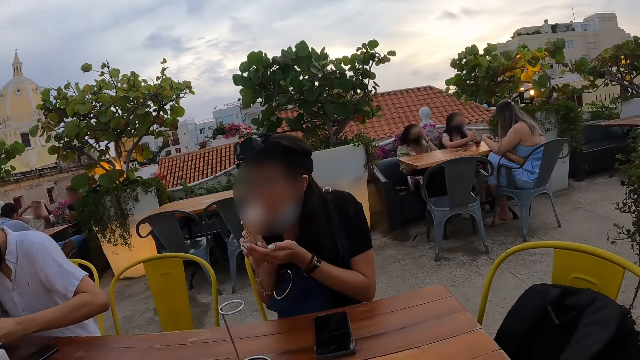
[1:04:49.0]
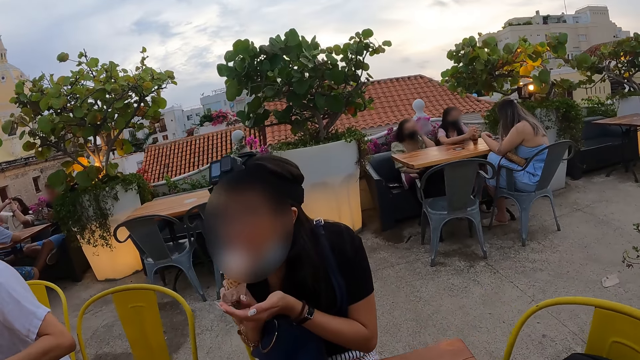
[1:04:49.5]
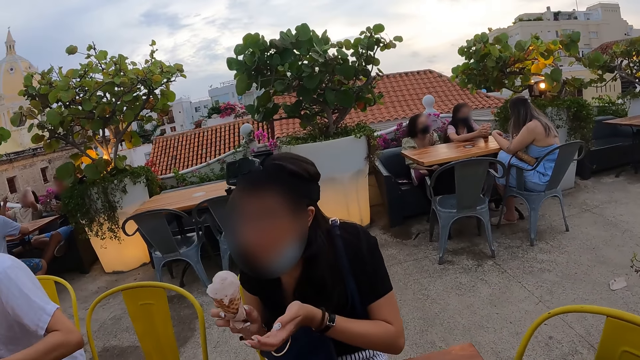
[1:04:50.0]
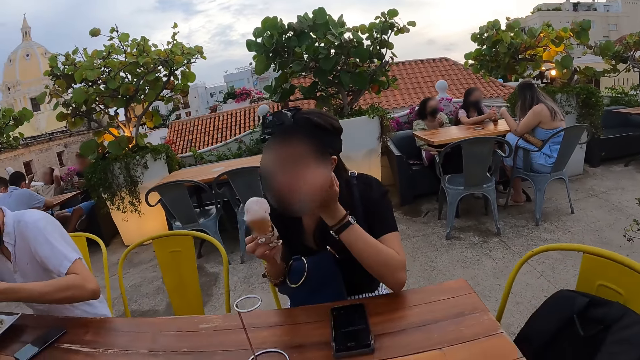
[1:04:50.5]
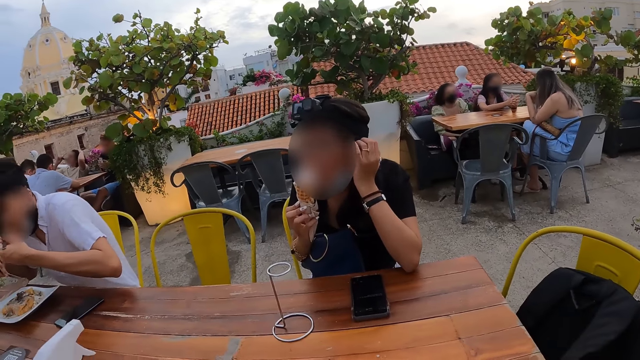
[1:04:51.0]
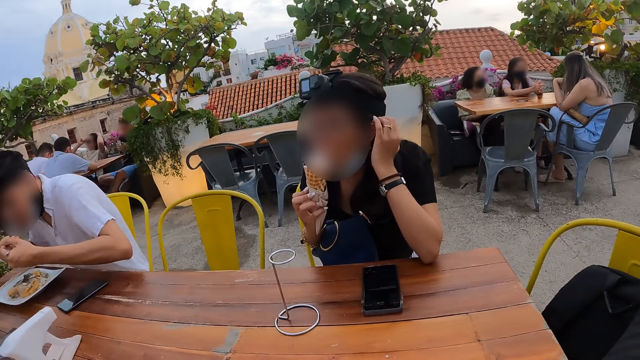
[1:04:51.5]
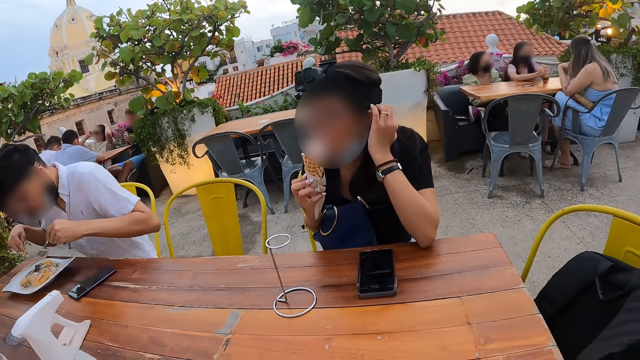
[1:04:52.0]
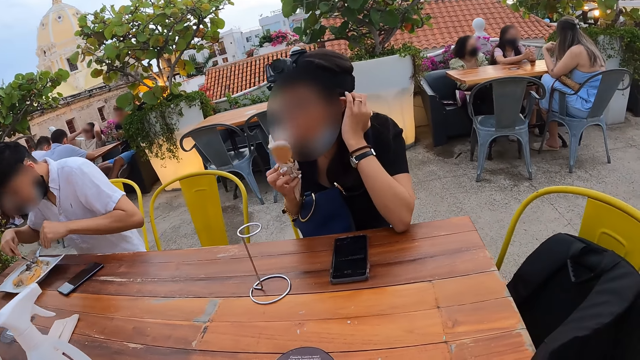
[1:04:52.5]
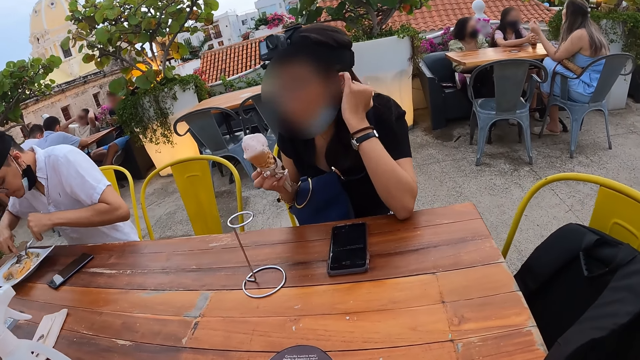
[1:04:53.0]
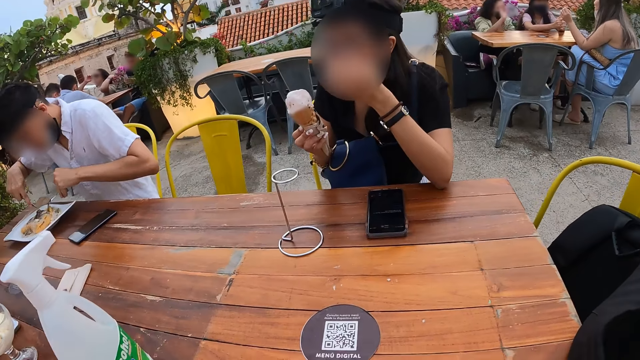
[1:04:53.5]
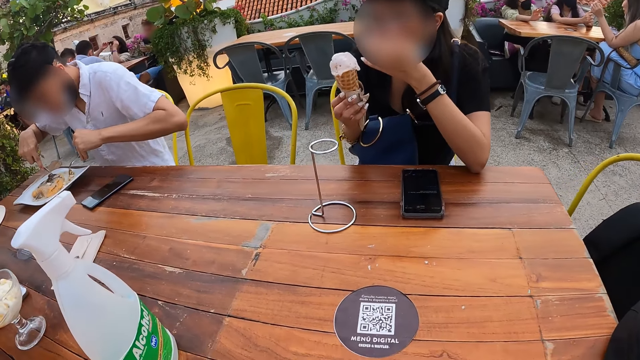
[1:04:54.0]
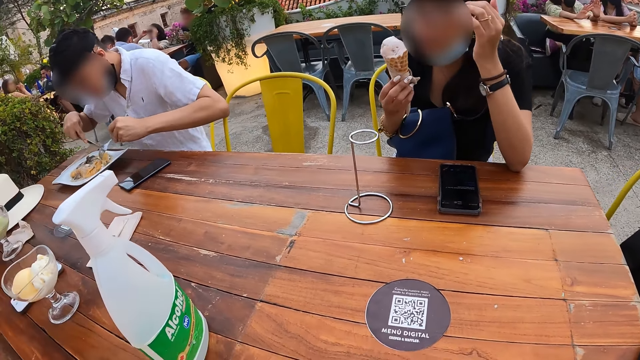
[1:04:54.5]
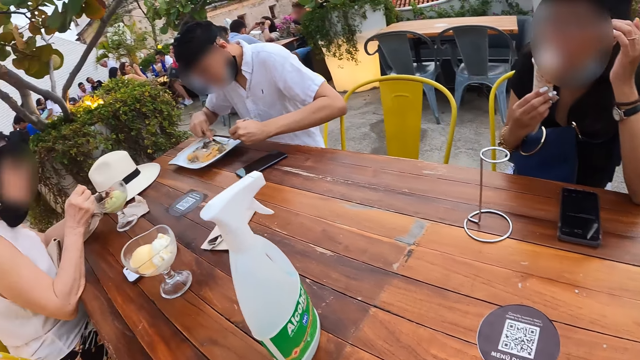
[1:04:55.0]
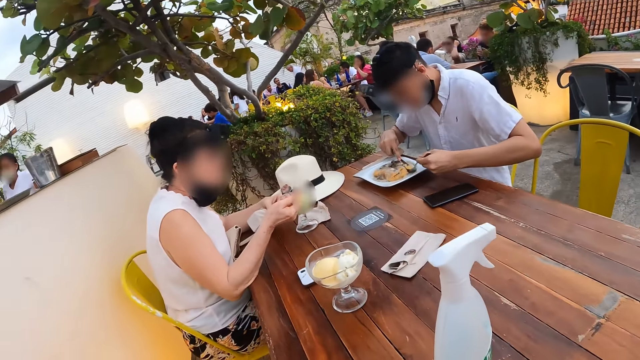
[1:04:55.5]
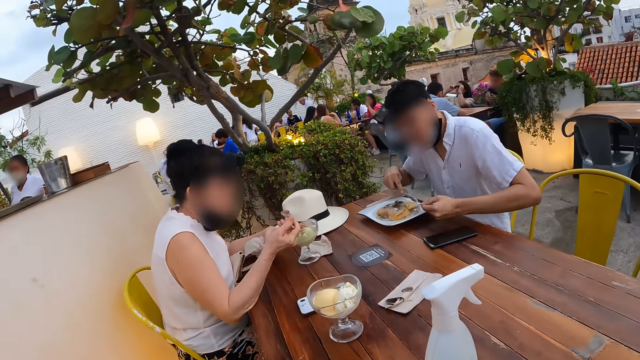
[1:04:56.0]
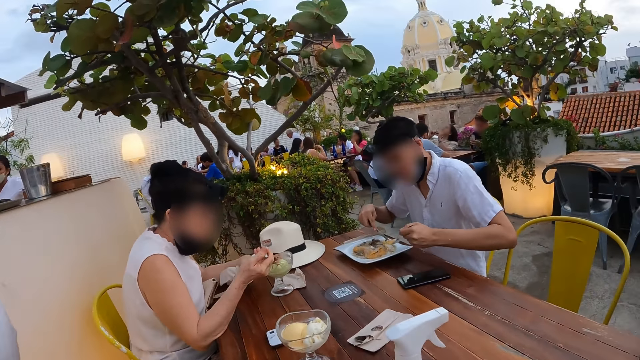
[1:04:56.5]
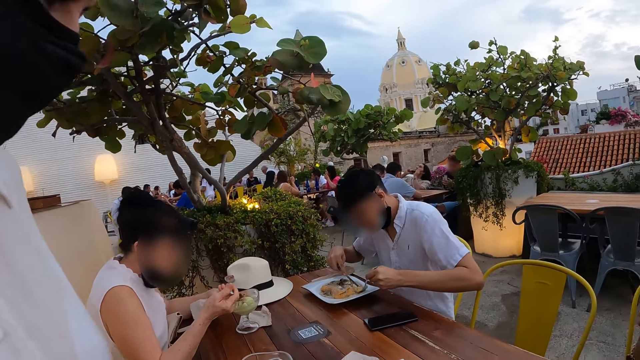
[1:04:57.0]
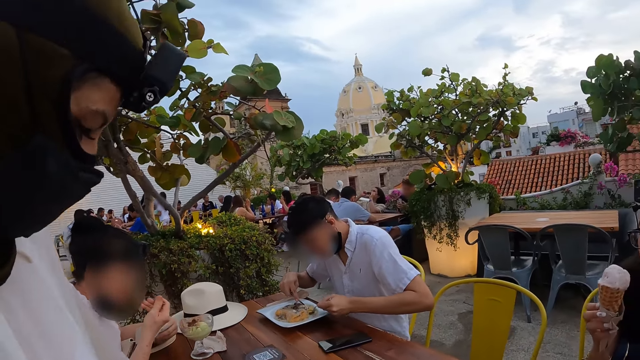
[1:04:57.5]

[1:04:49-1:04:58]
The woman adjusts her hair with her left hand. The man eats spaghetti from the fork in his left hand. The man cuts spaghetti on the plate with the fork in his right hand. The man cuts spaghetti on the plate with the knife in his right hand. The man scoops the food from the plate.

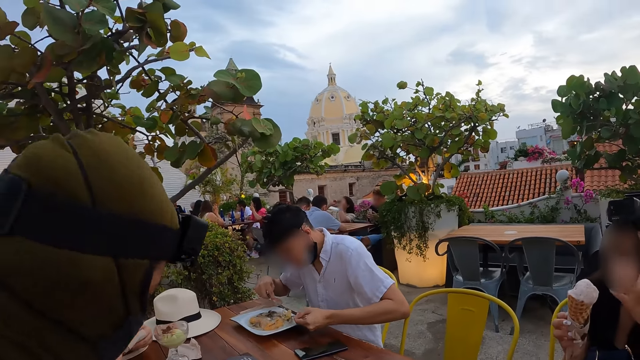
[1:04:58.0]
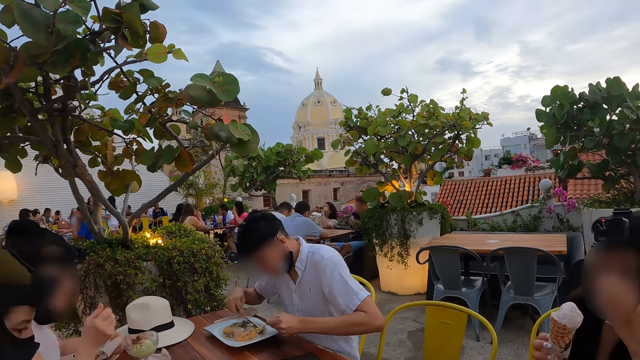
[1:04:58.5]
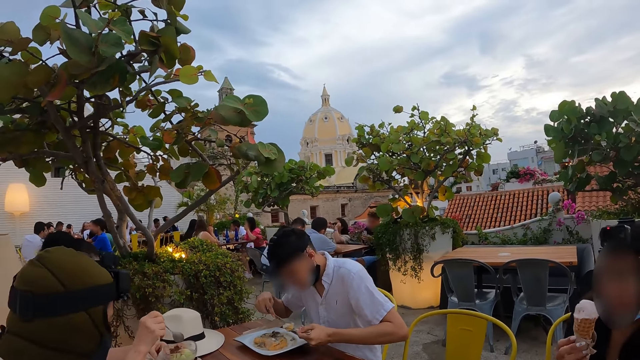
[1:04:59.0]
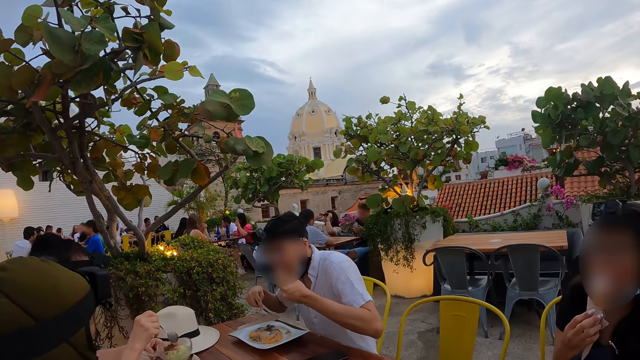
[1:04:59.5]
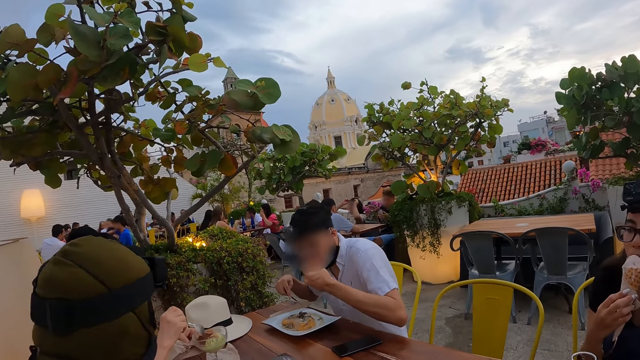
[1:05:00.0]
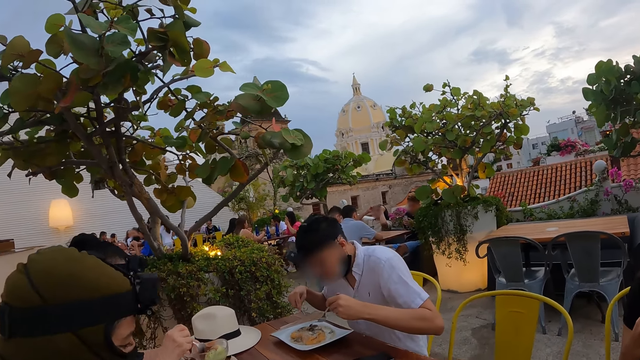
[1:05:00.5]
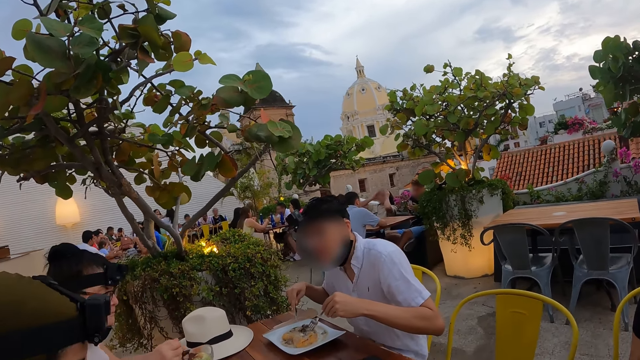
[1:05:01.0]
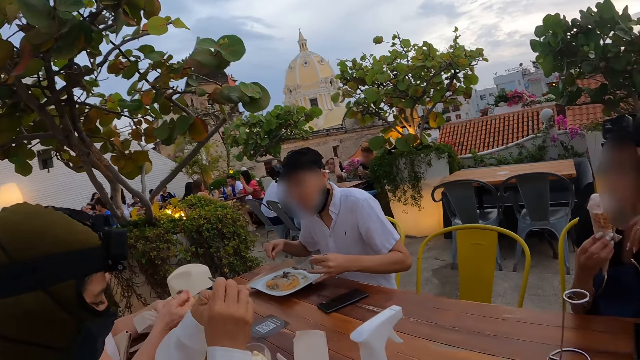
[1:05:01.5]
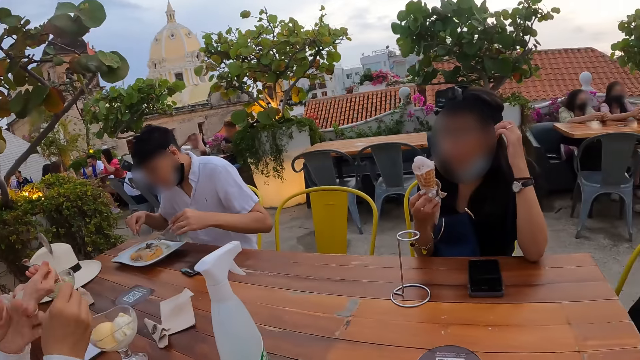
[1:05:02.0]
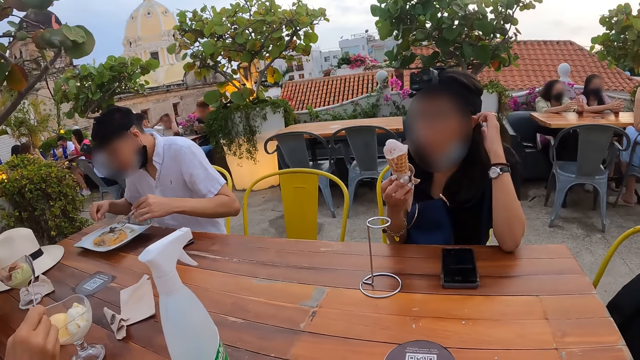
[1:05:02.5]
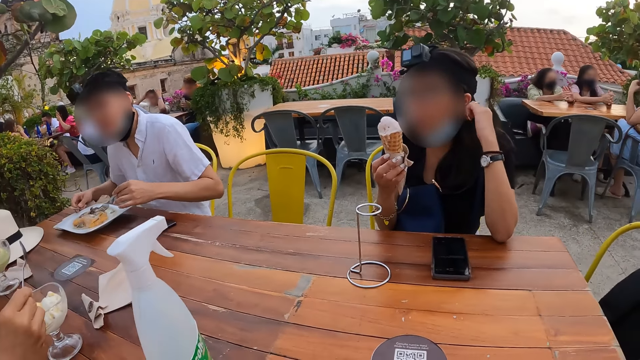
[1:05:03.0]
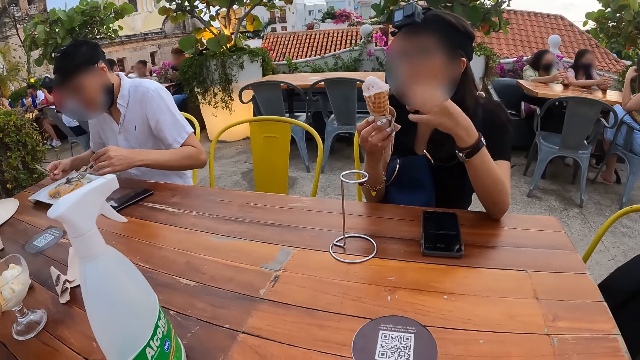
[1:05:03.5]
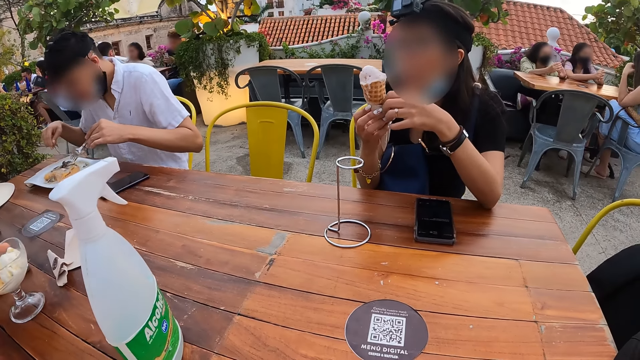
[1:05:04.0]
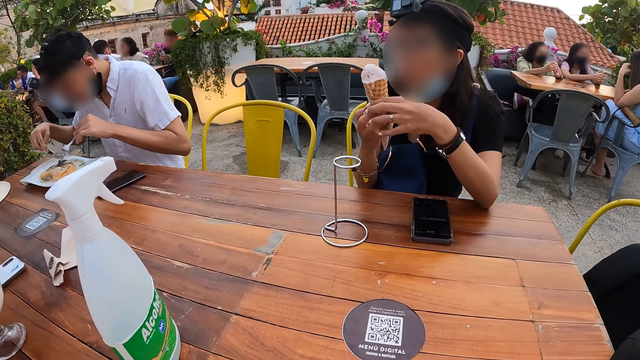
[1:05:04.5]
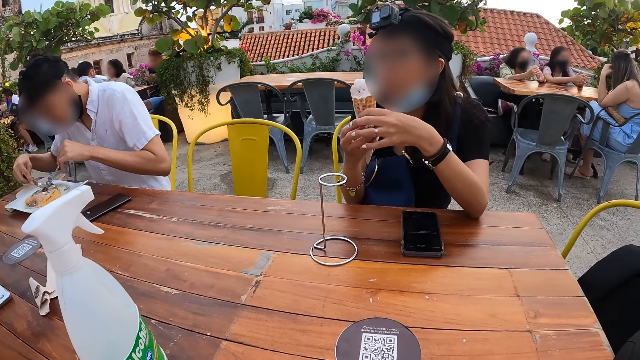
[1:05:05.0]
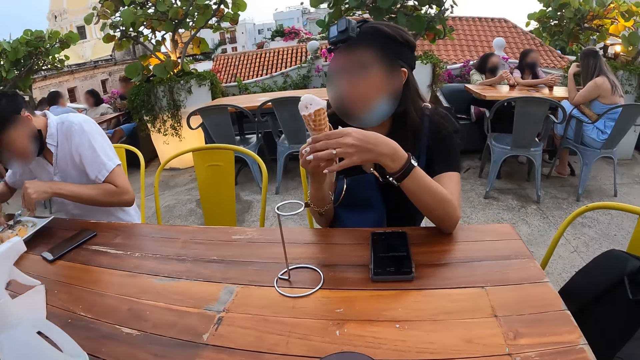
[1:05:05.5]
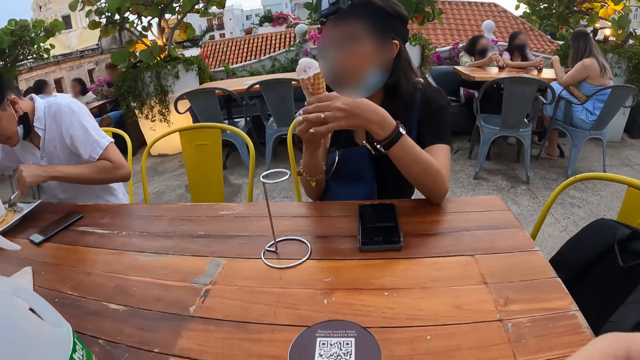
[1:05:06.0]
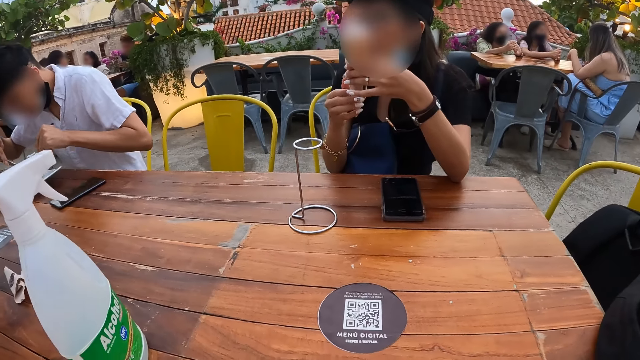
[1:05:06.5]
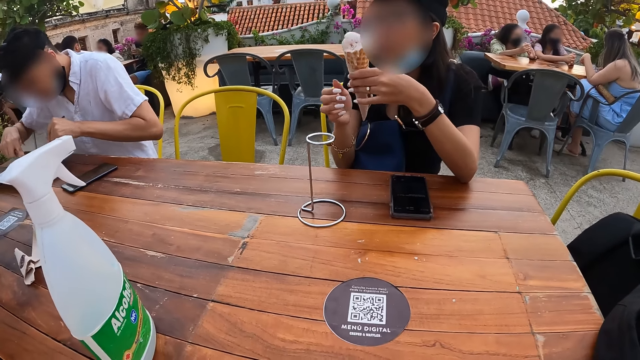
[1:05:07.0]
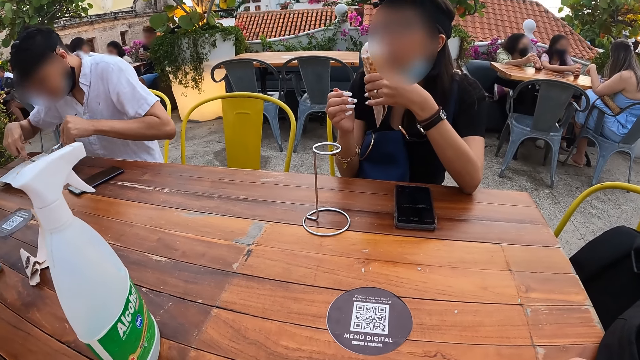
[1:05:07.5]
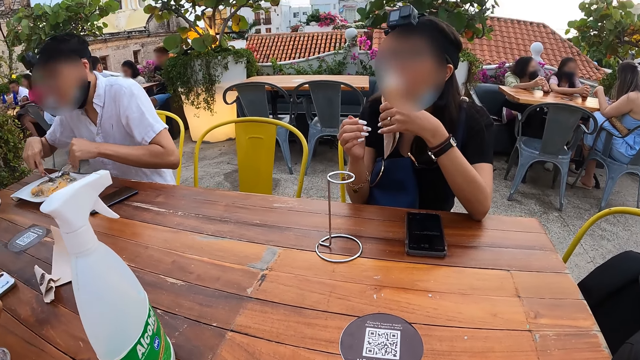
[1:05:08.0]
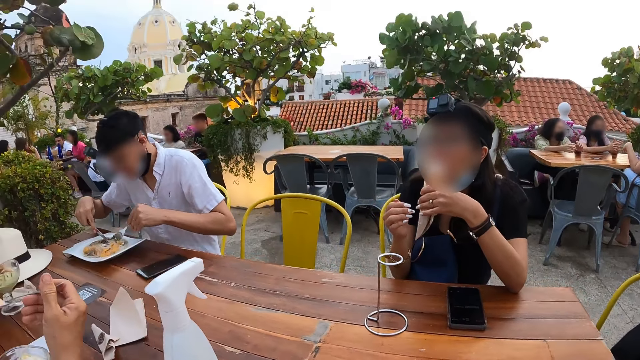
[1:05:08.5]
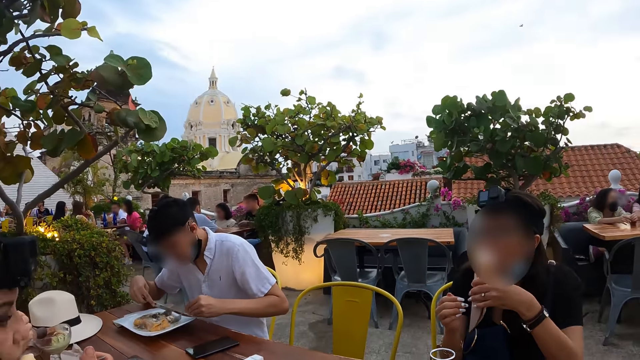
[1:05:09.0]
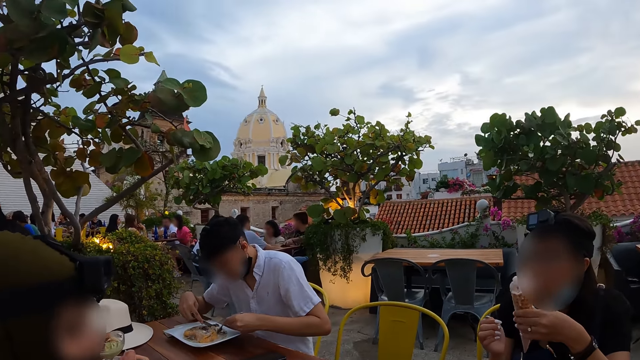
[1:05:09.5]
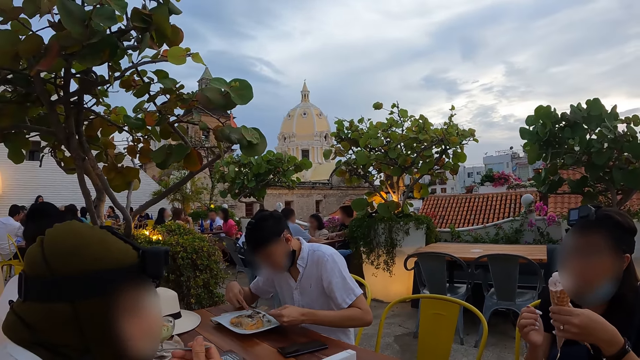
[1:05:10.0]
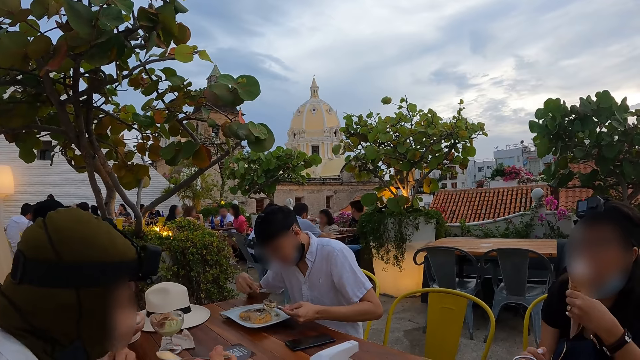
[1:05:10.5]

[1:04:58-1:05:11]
A woman sits on the chair. The man eats spaghetti from the fork in his left hand. Another woman adjusts her hair with her left hand and holds the cup in her hands. The man scoops the food from a plate. The man cuts spaghetti on the plate with the knife in his right hand. The man cuts spaghetti on the plate with the fork in his right hand. The other woman passes the cup in her right hand to her left hand and licks ice-cream from the cup in her left hand. The first woman eats parfait from a spoon in her right hand.
